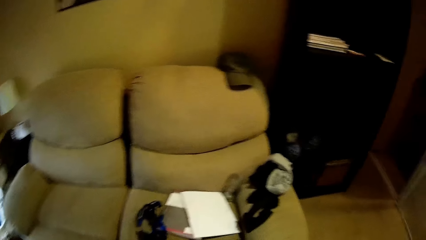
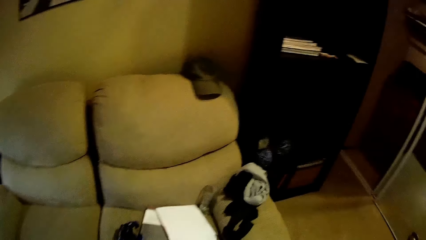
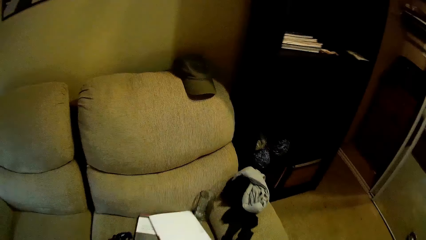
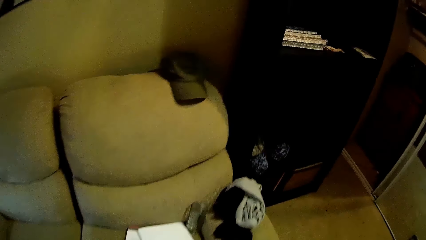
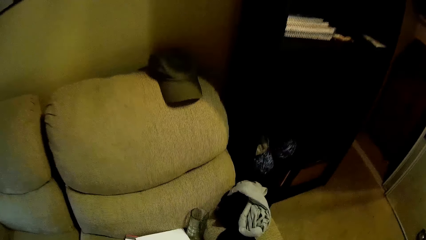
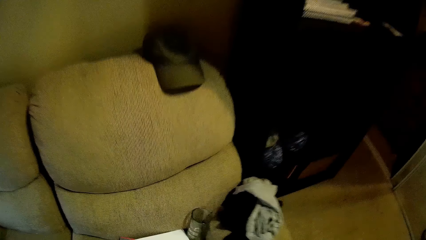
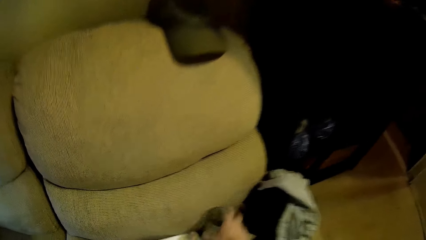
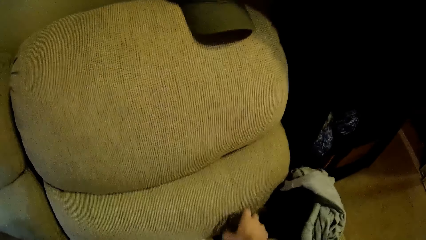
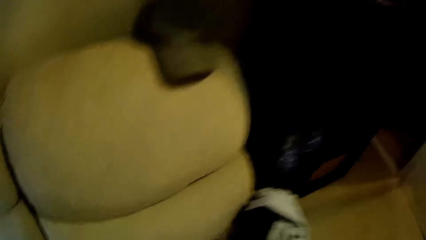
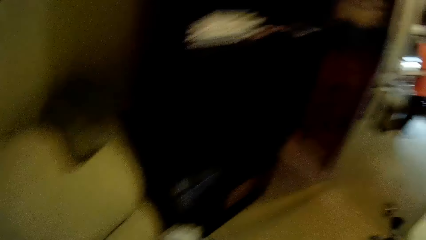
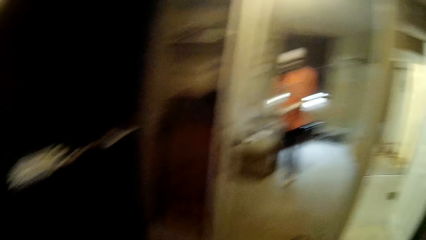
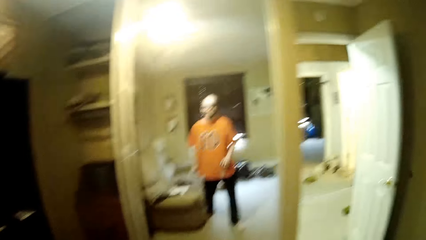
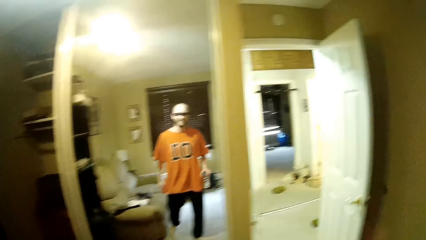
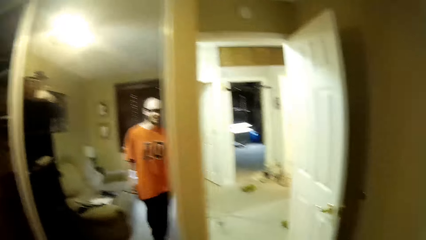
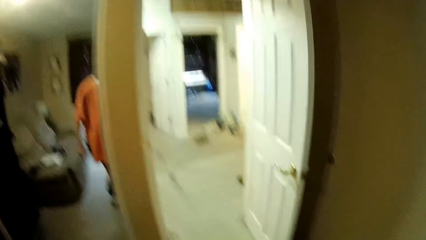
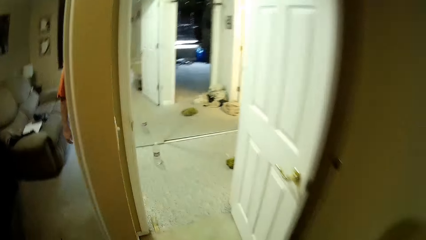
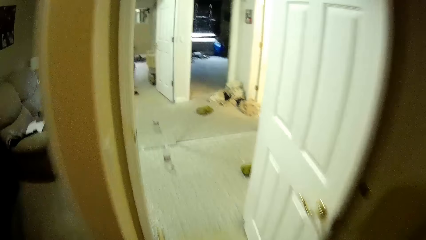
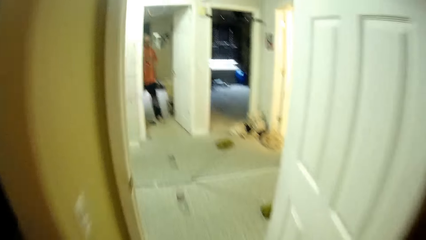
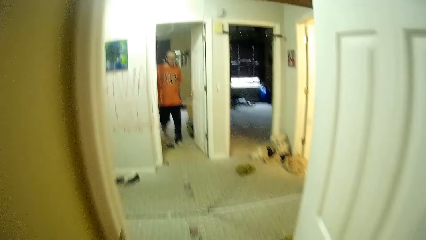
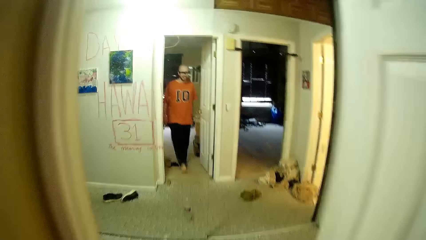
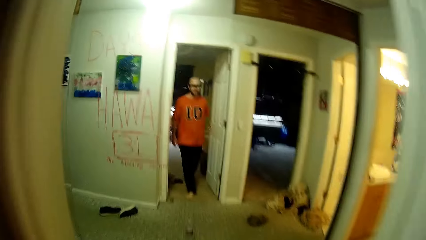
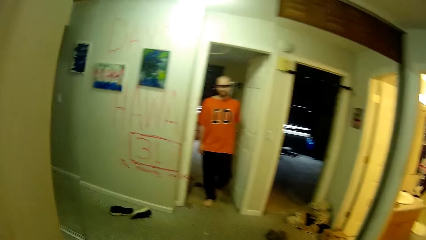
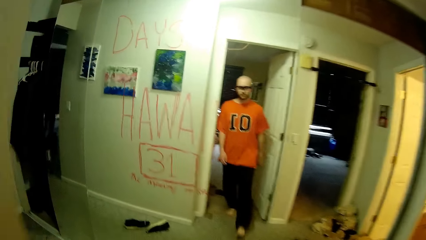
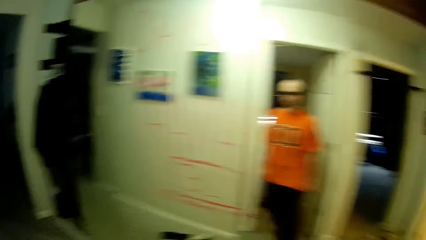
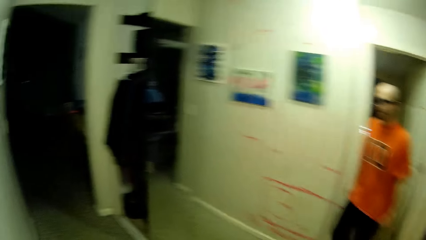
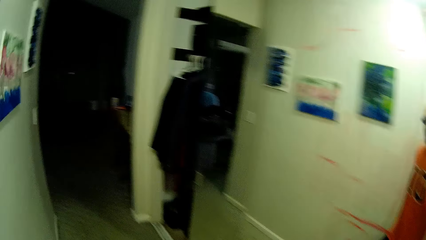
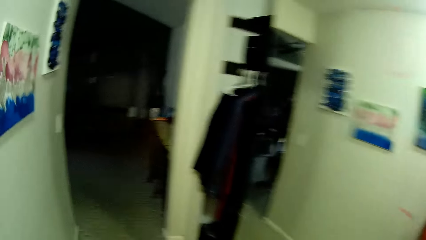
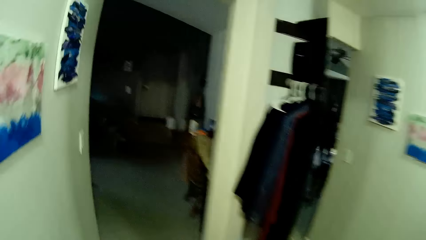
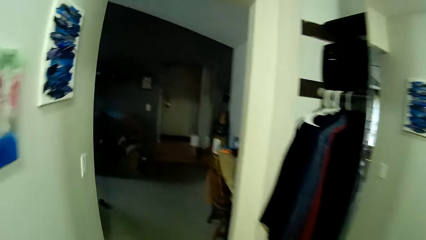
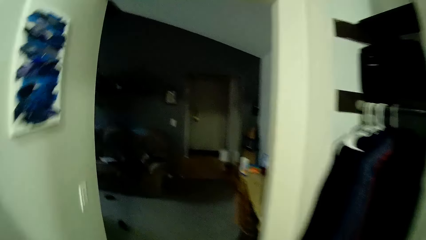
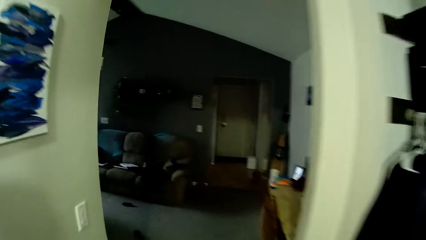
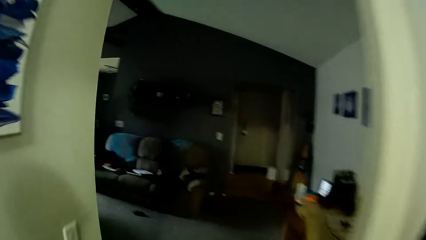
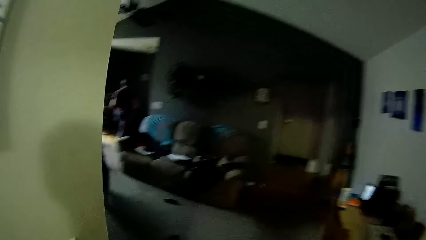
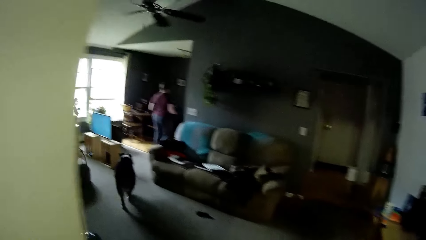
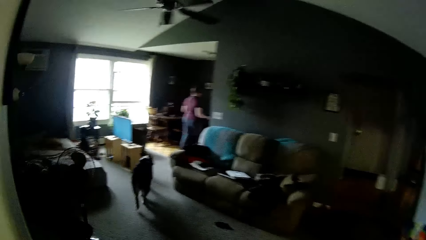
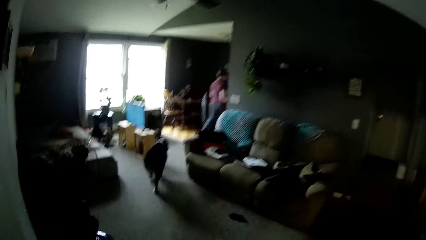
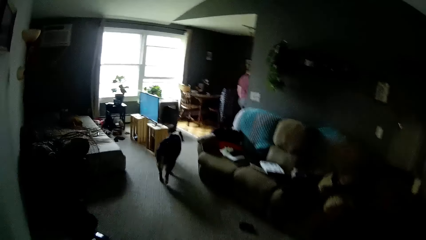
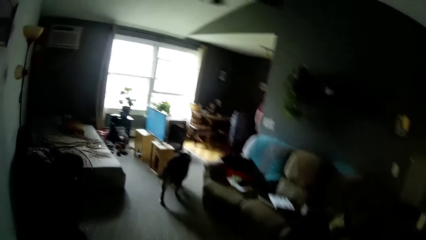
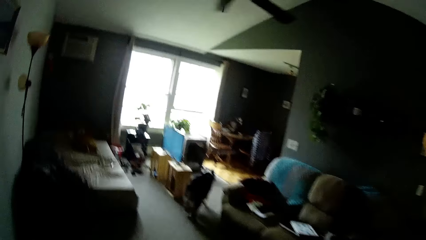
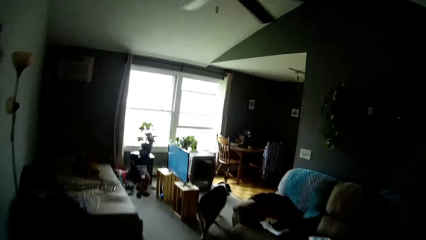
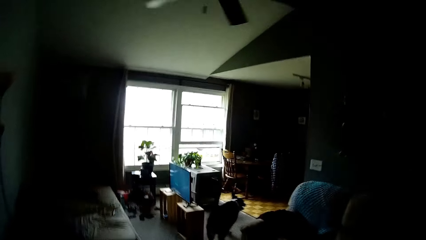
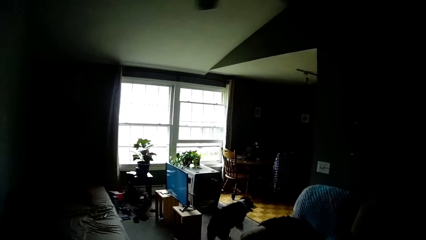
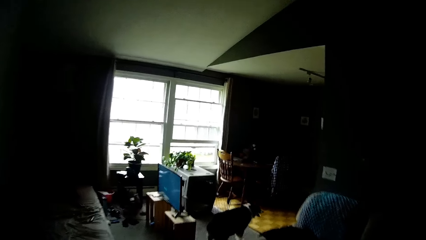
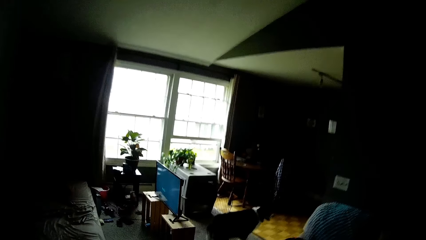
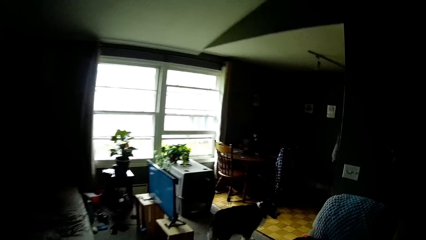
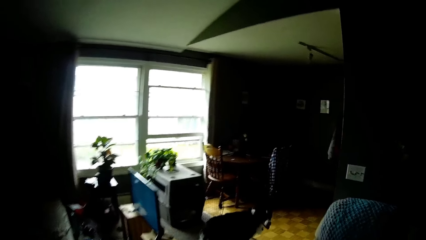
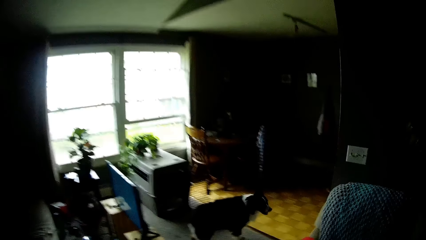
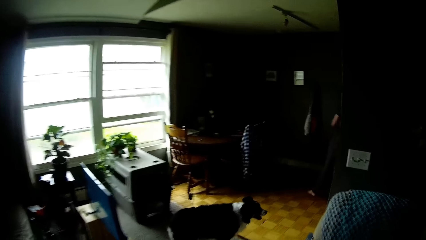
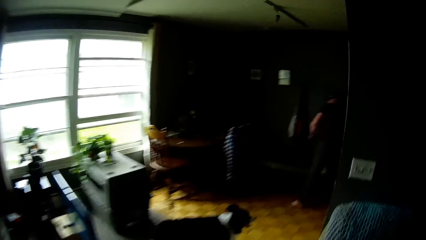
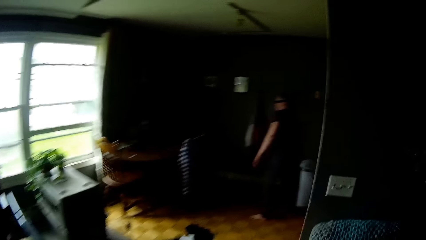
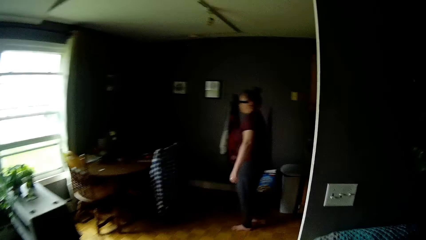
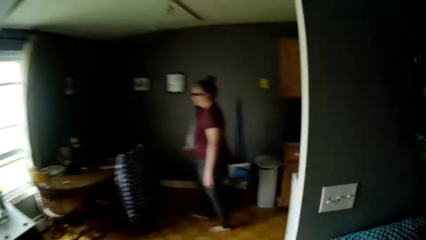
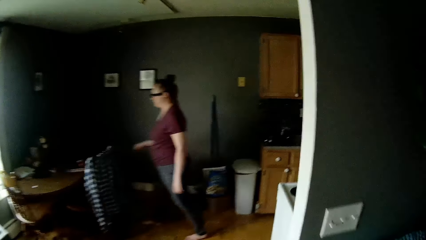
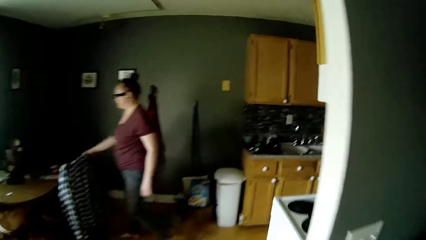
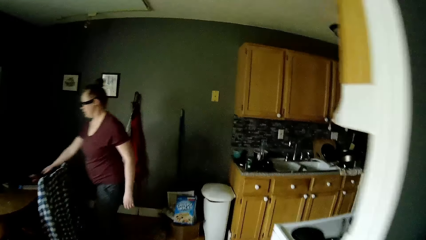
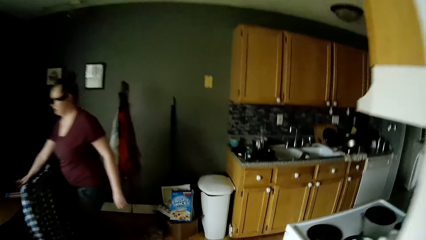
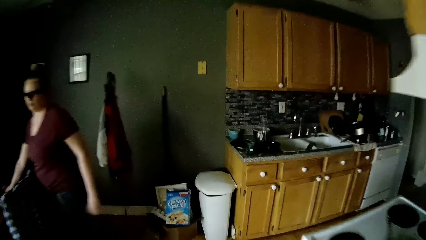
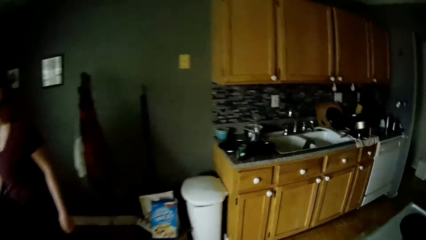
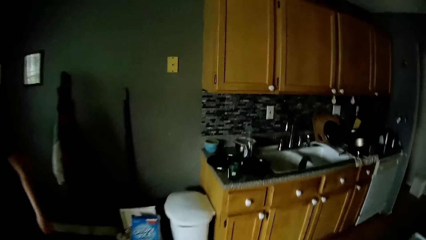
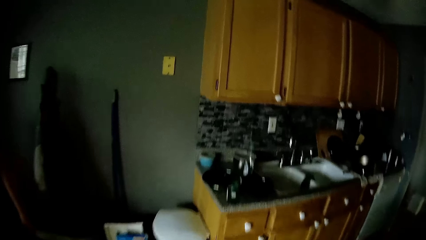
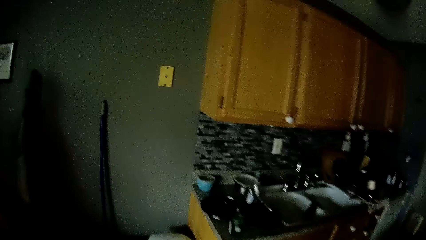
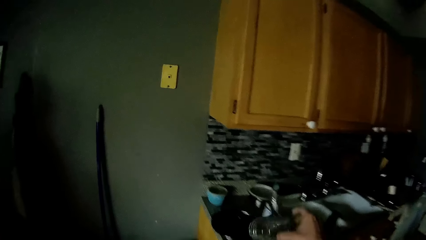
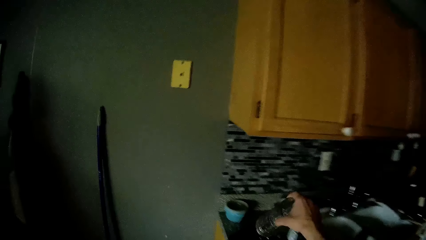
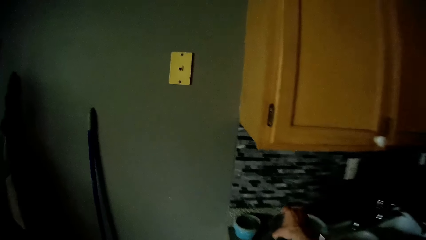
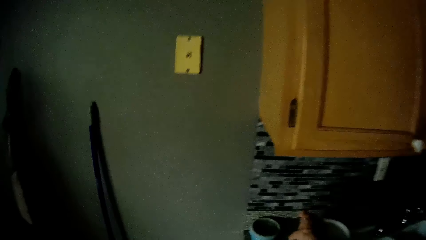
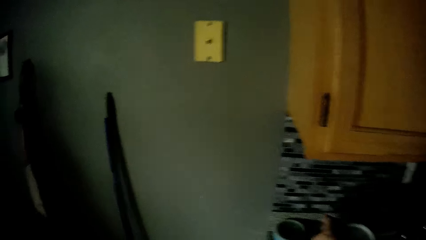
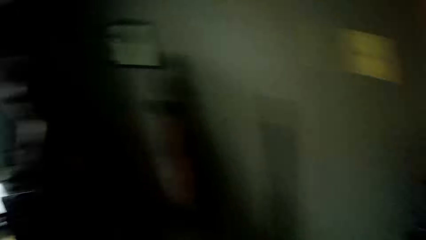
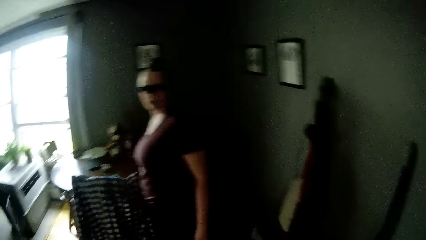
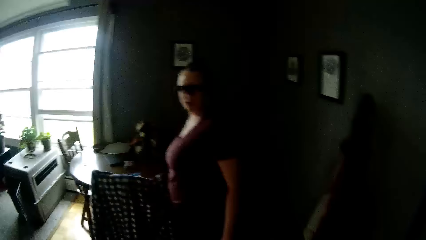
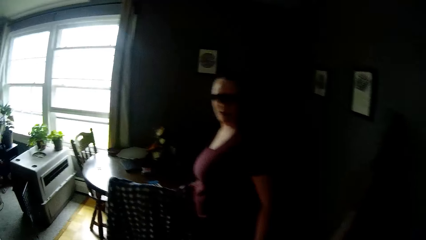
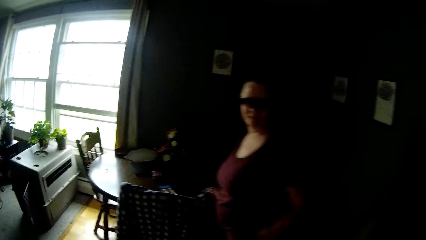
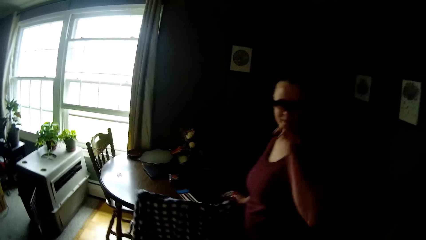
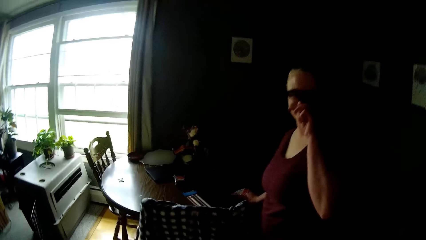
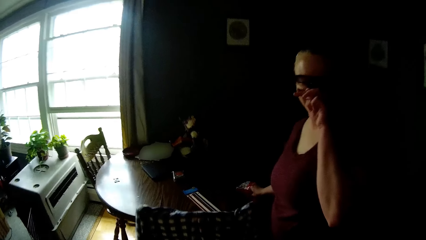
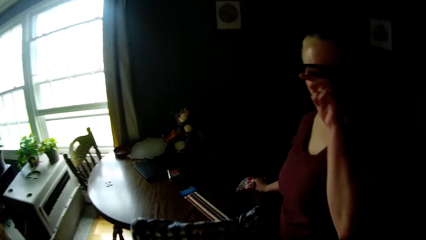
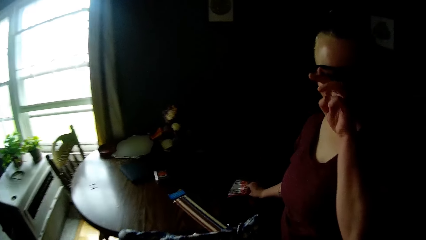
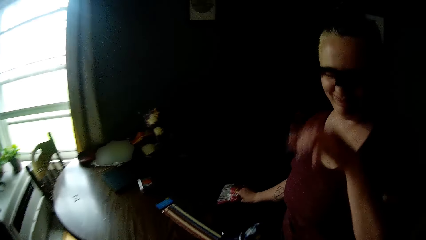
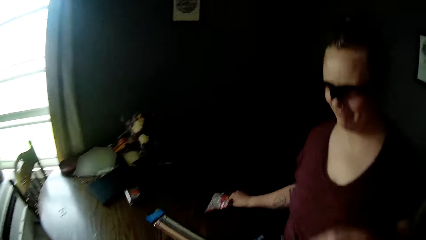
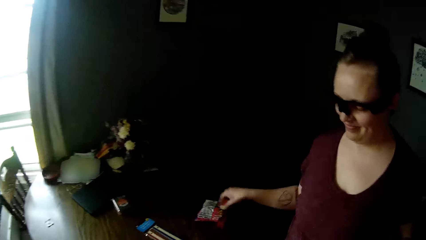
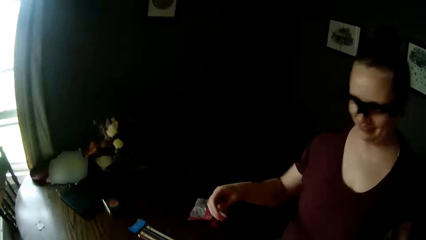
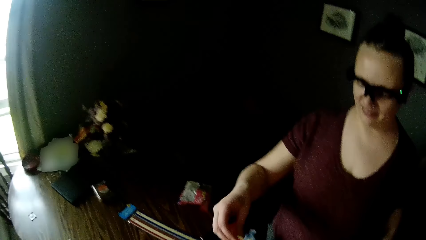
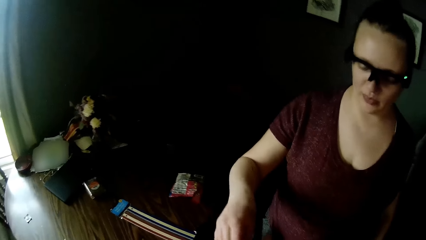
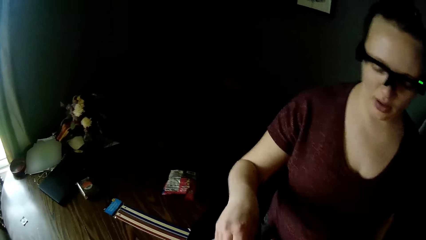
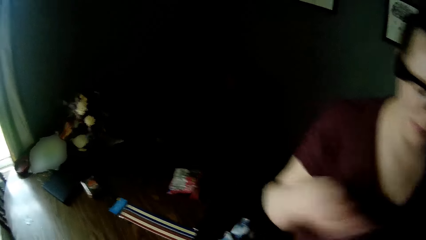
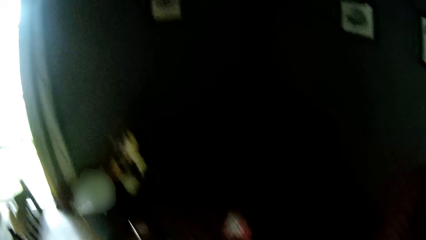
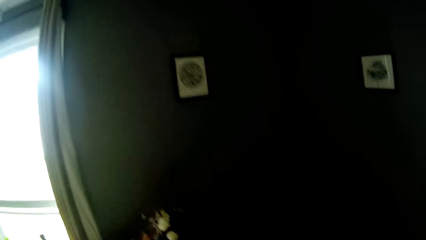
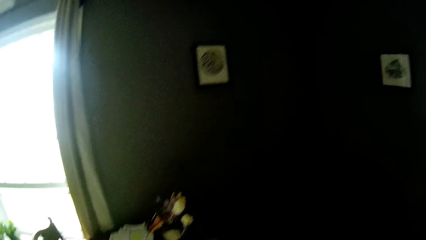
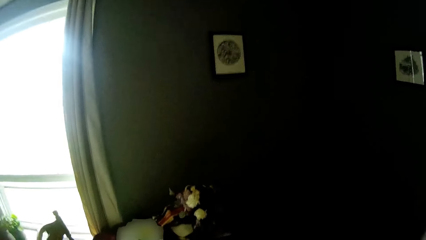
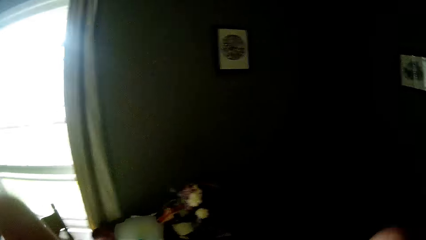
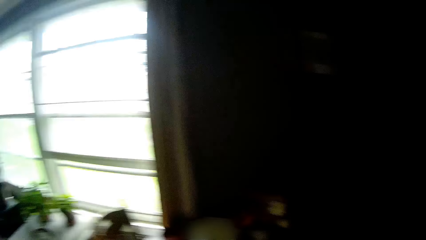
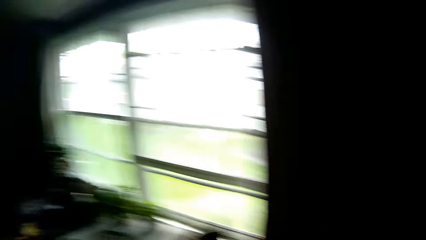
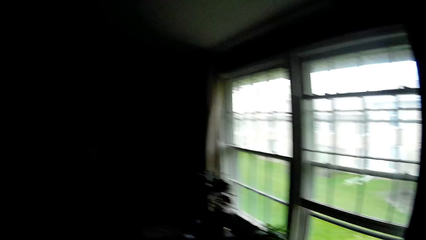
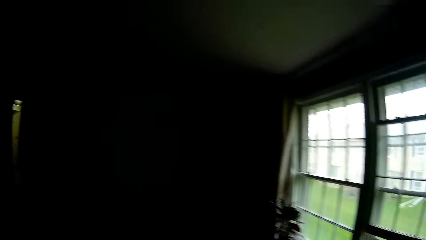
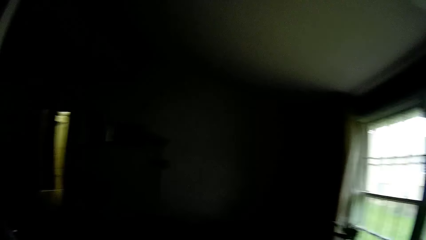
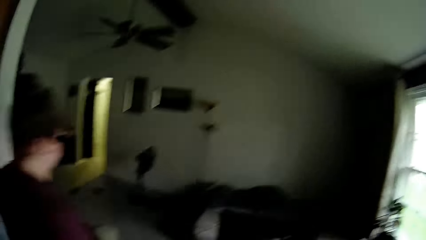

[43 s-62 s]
The camera wearer takes a cloth from the sofa. He picks a bottle from a chair with his right hand. He walks around the house. He leaves the room. The woman interacts with the camera wearer. The camera wearer drops a cup on the kitchen cabinet with his right hand. He walks towards the woman. The woman picks up a polythene bag from the table with her right hand. The camera wearer converses with the woman.
